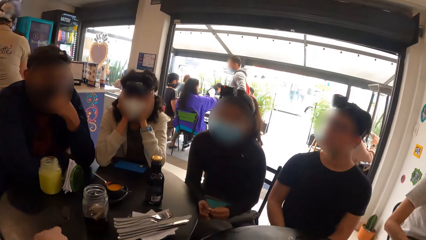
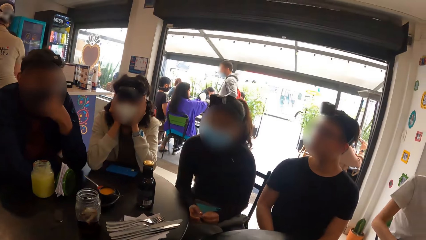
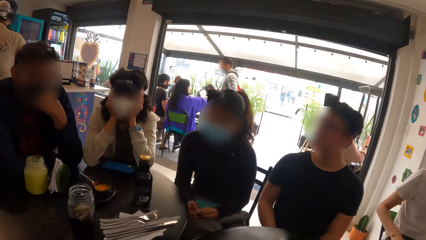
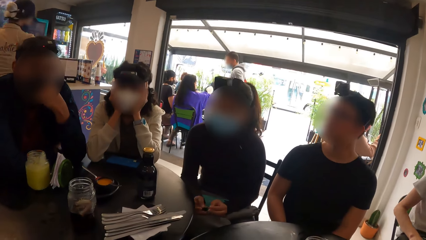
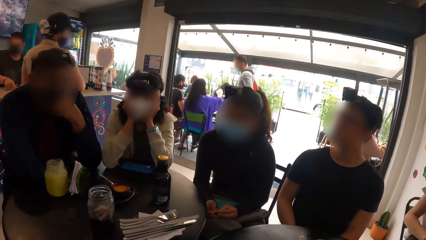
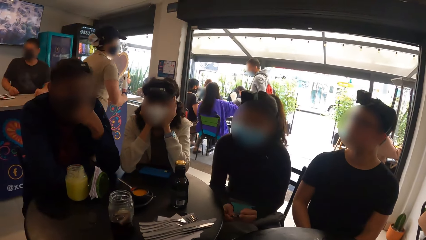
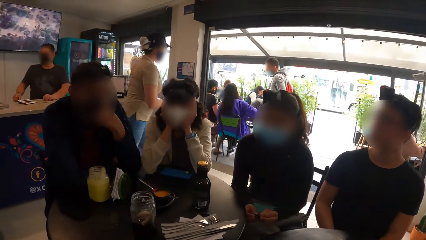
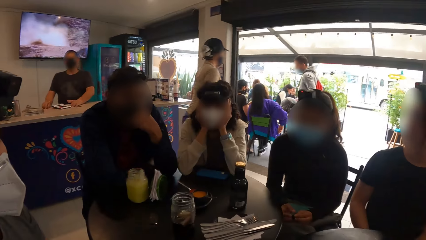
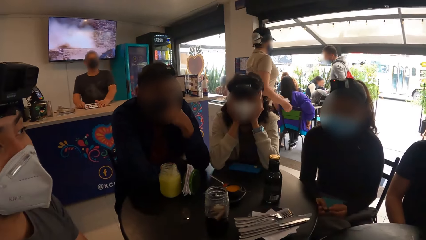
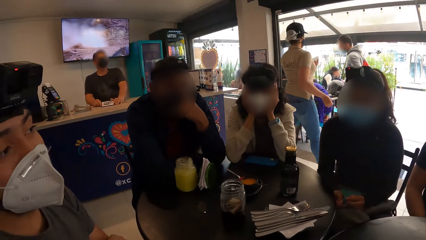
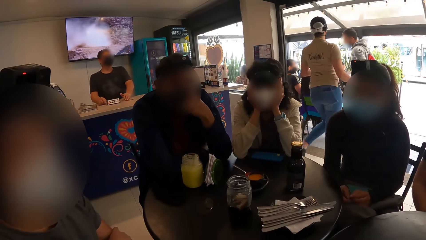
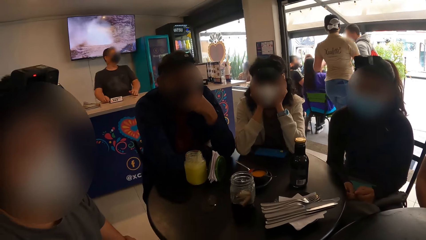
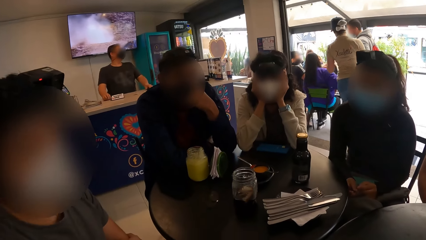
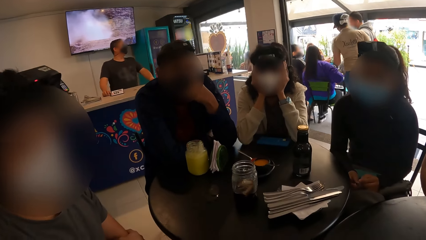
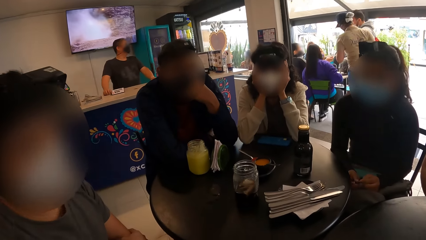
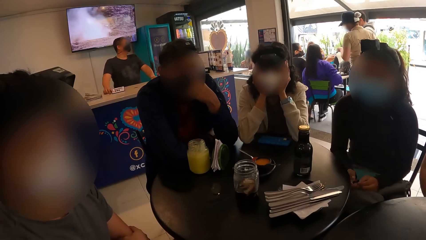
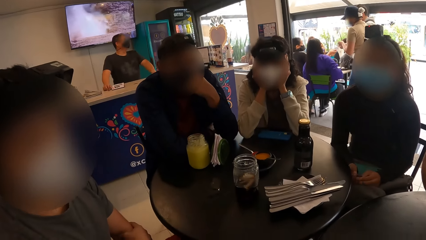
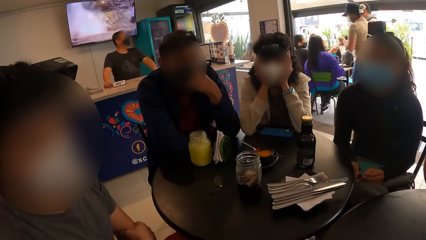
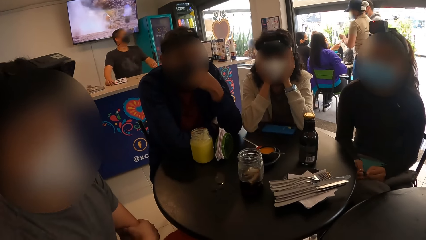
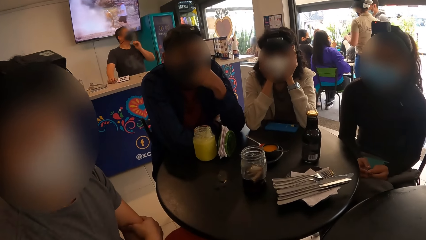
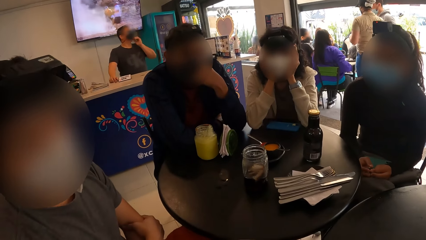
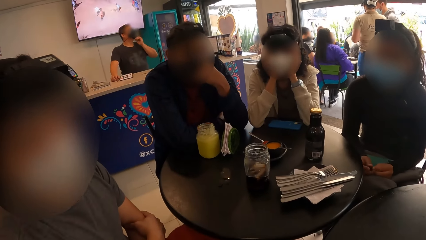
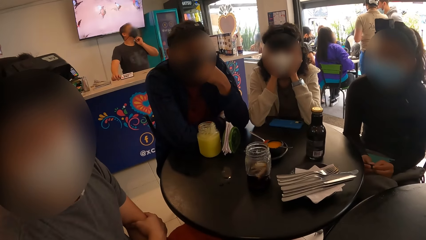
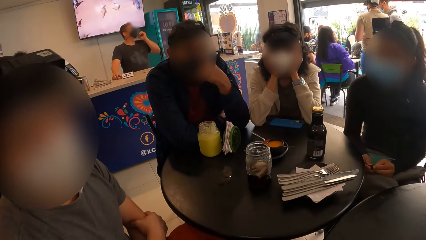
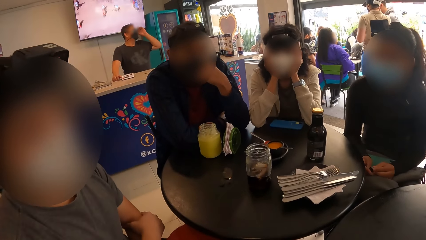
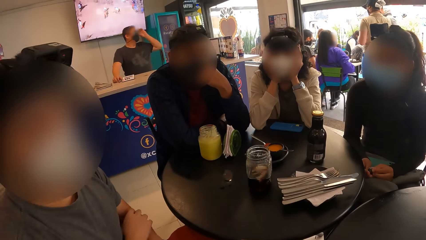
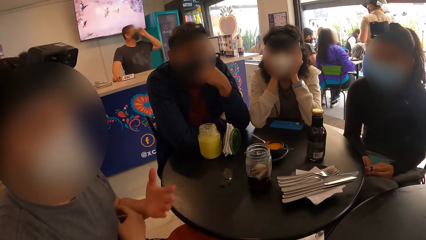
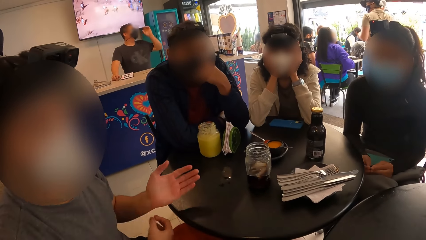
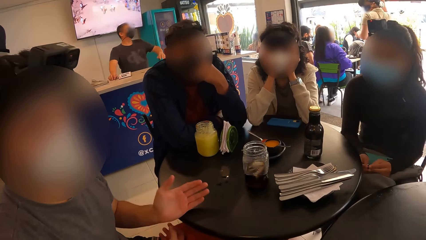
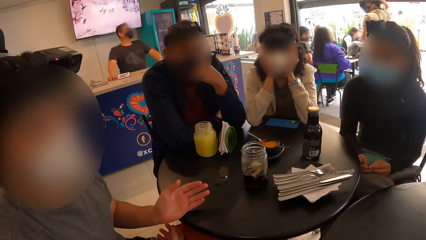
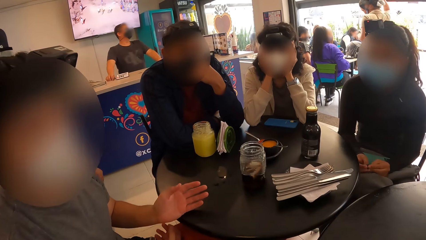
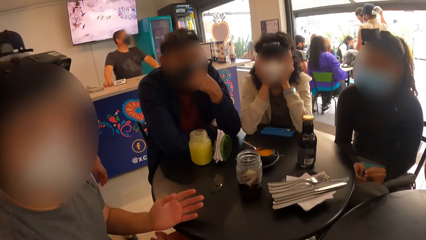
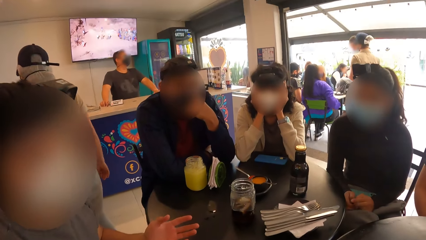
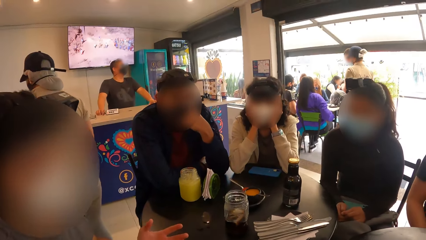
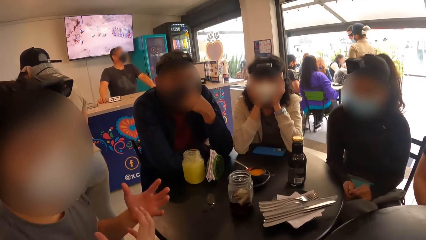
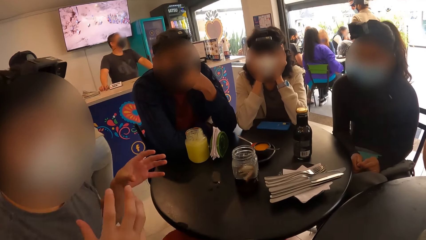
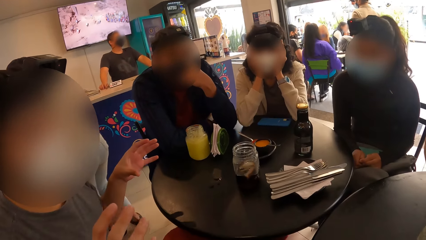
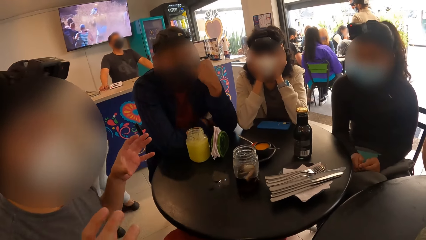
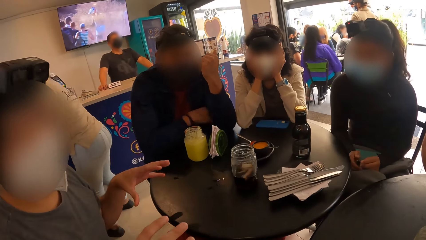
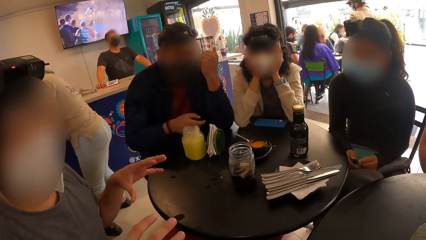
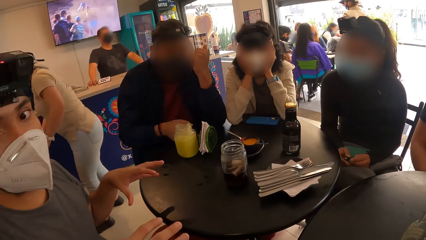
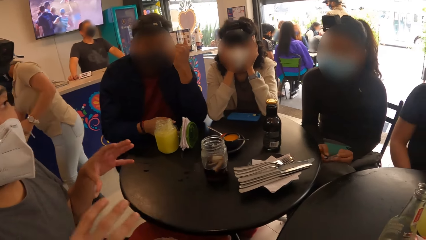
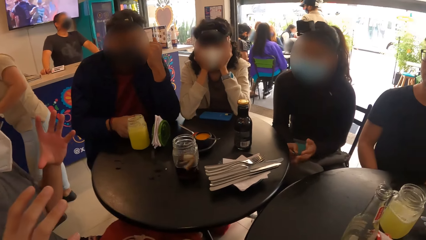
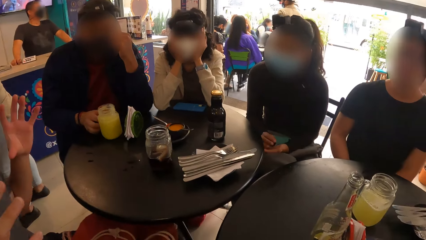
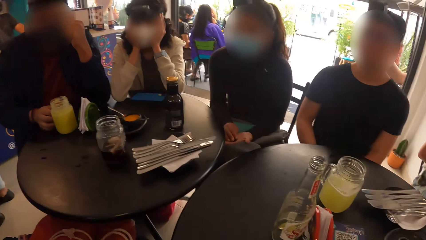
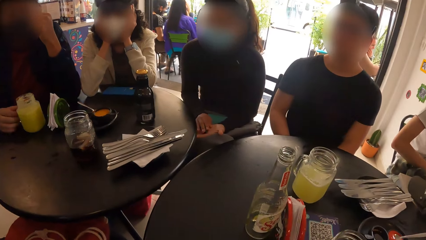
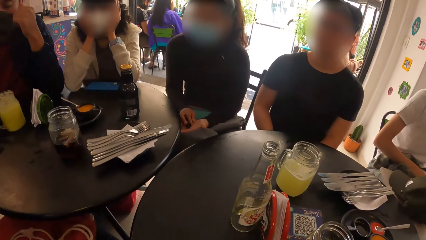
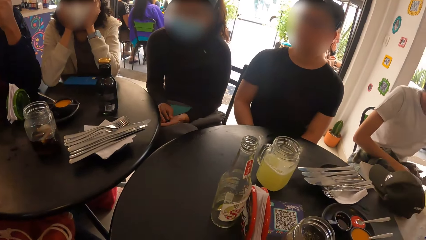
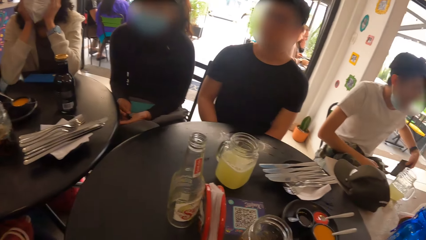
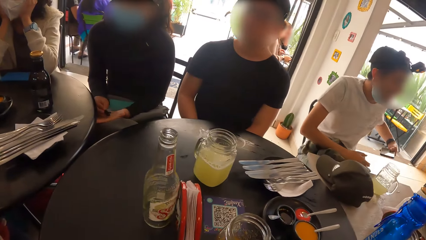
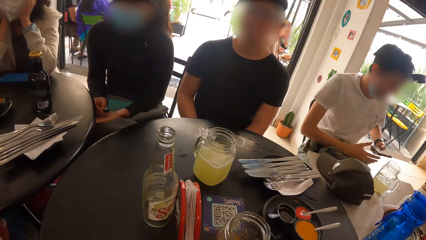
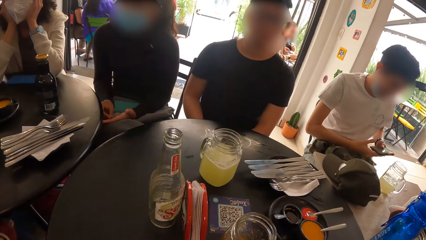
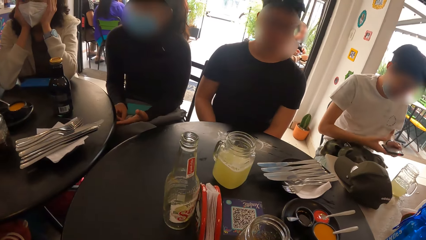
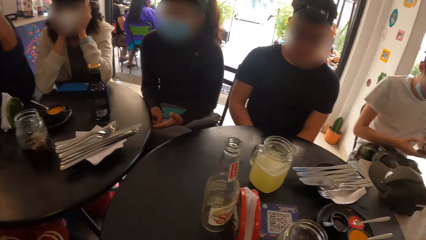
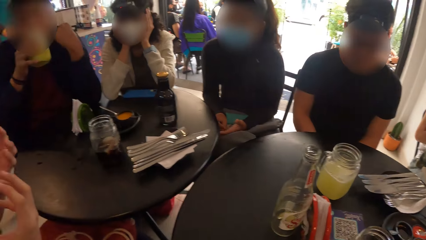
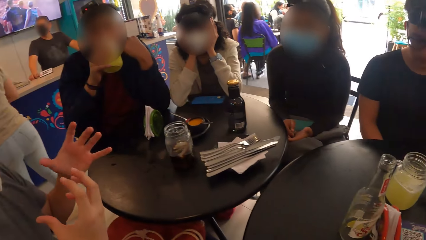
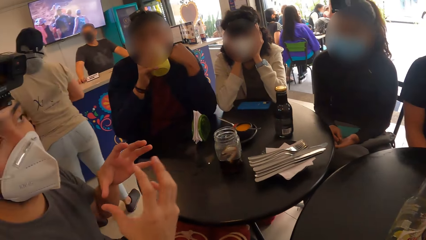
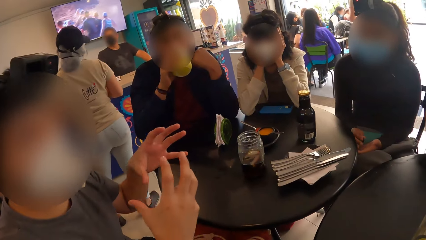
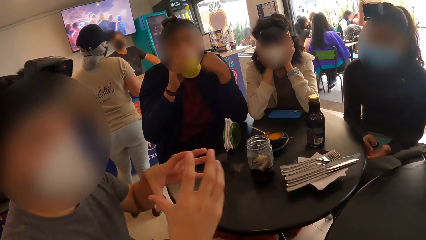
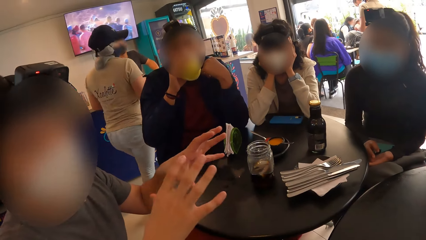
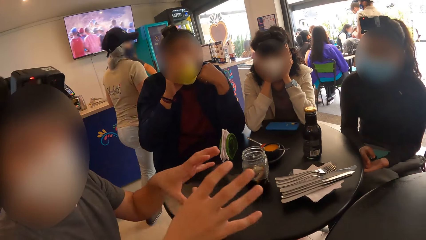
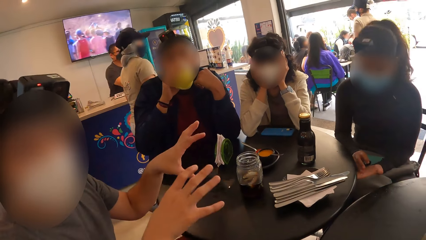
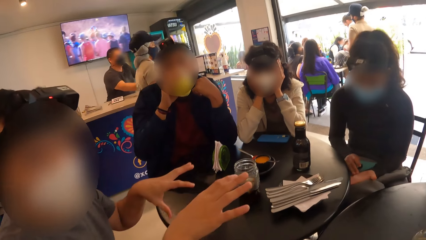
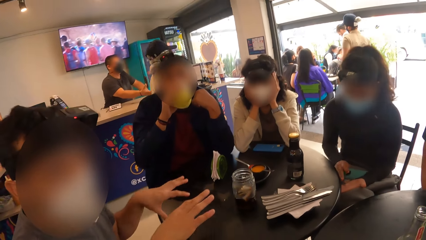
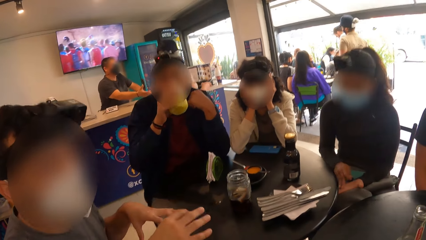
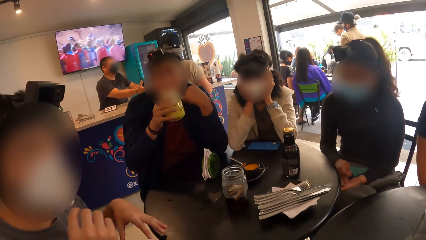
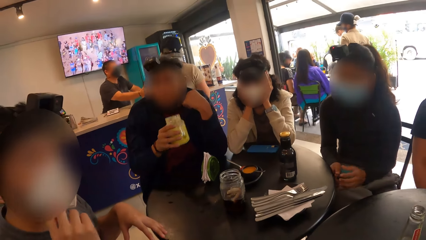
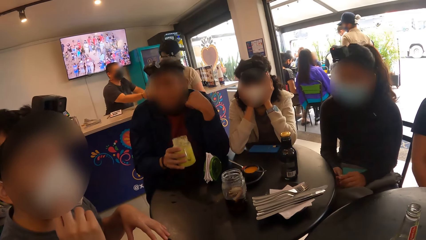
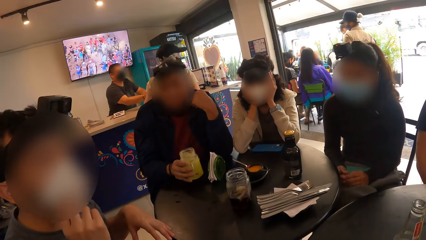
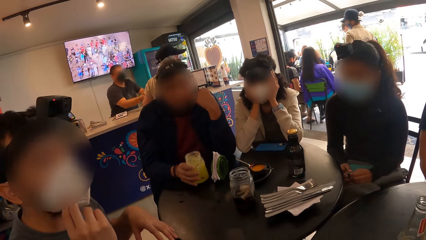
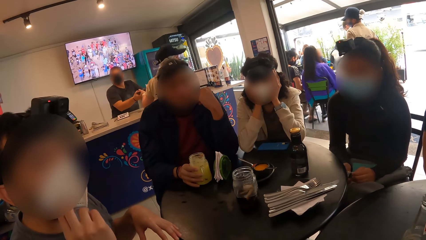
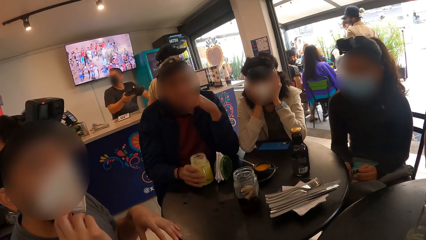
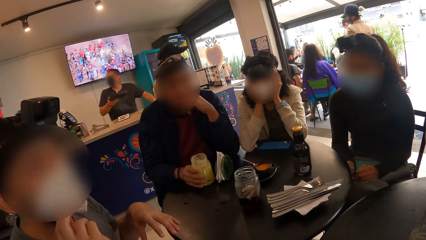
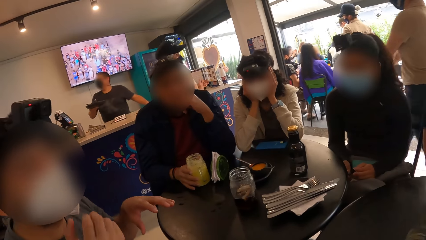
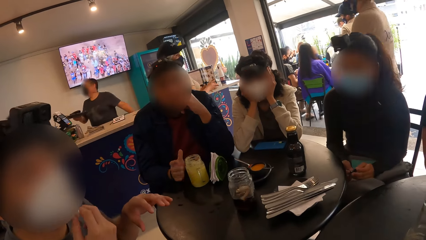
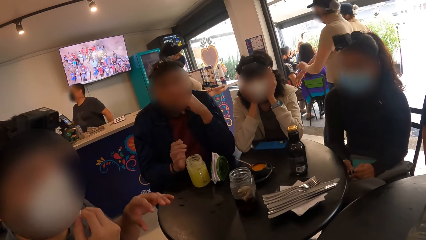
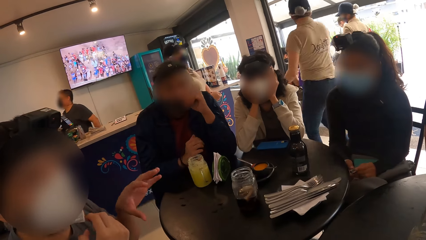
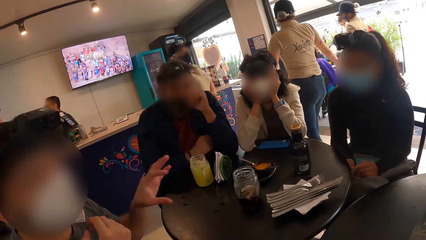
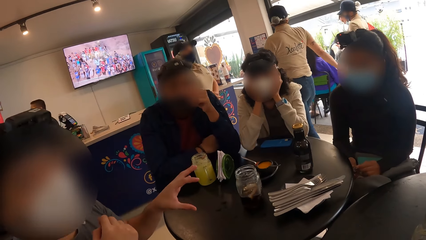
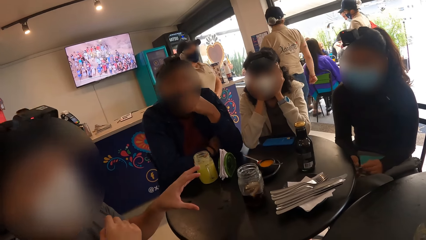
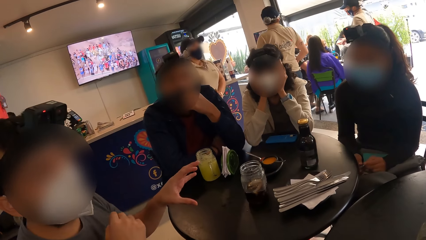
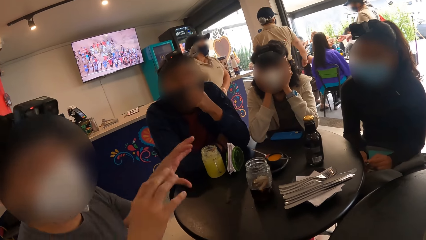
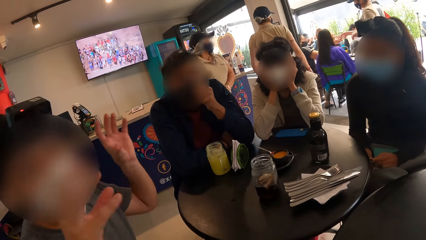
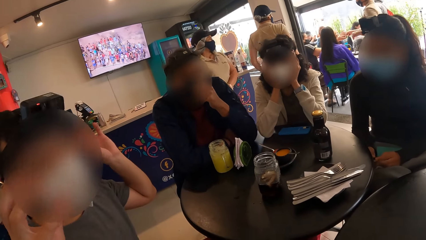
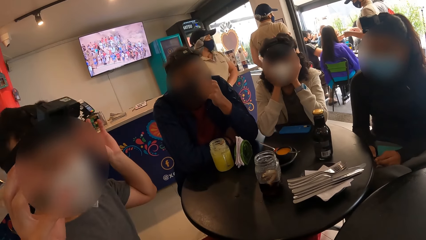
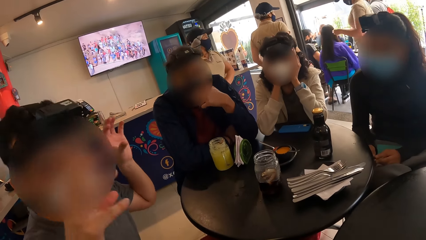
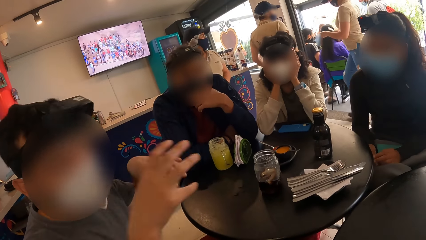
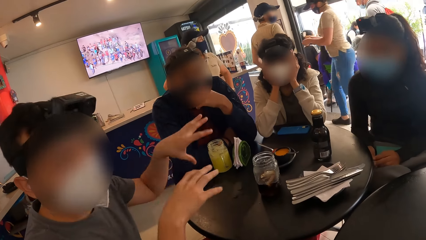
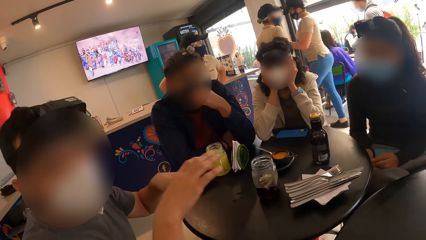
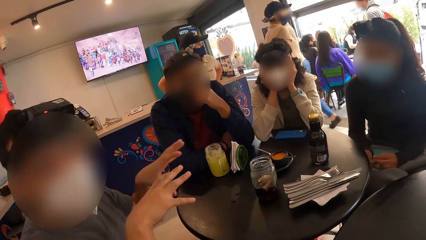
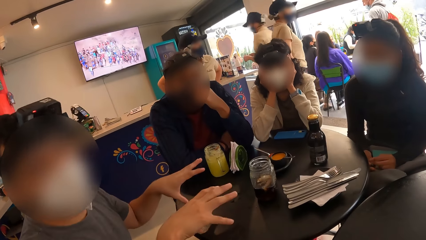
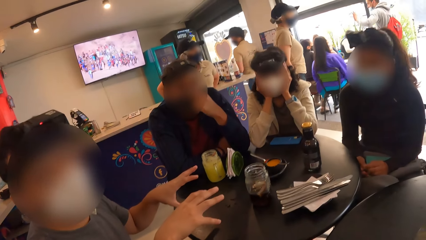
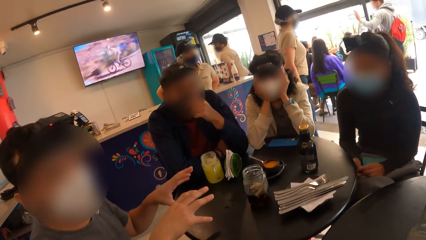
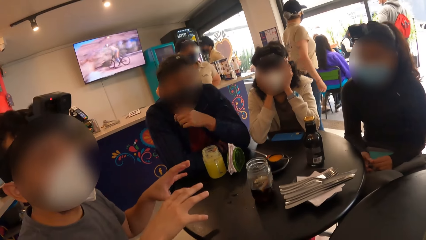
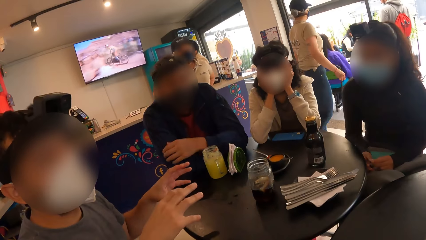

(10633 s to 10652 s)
A waiter walks. A cashier holds a mask. A man puts his hand on the table and moves hands. A second man holds the glass mug on the table with his right hand. A third man holds a phone. The second man drinks the pineapple juice from the glass mug in his right hand. The first man moves hands. Another waiter walks. The second man drops the glass mug from his right hand to the table. Another waiter walks. The second man adjusts a face mask on his face with his left hand. The first man moves hands.
